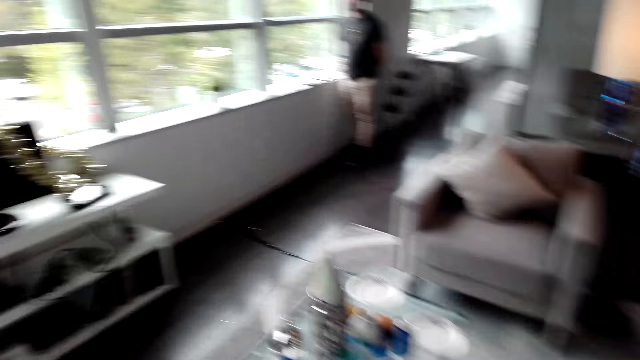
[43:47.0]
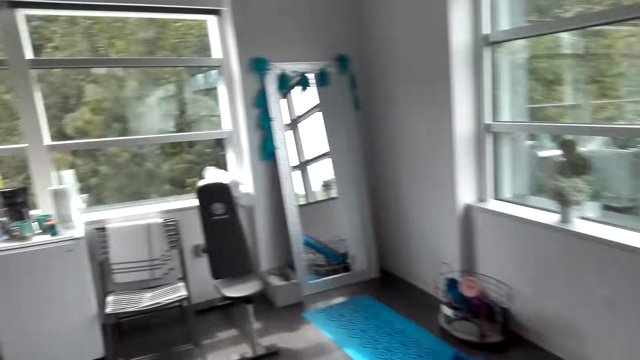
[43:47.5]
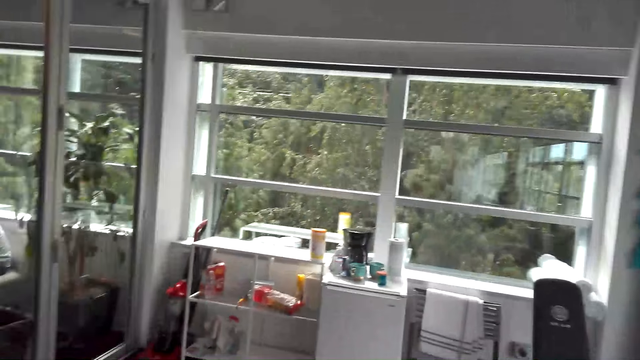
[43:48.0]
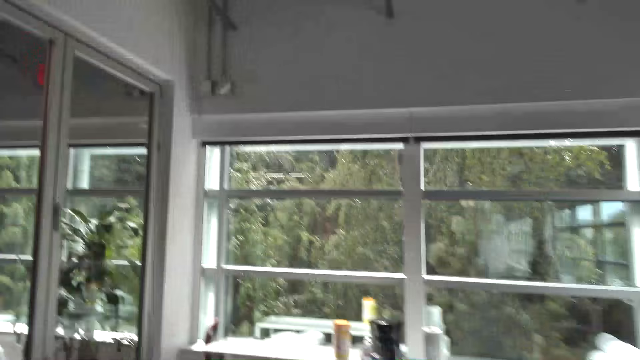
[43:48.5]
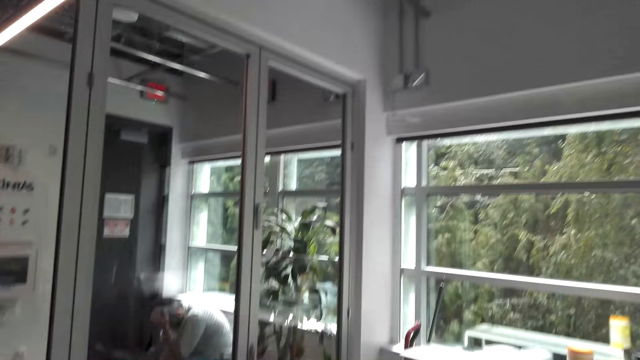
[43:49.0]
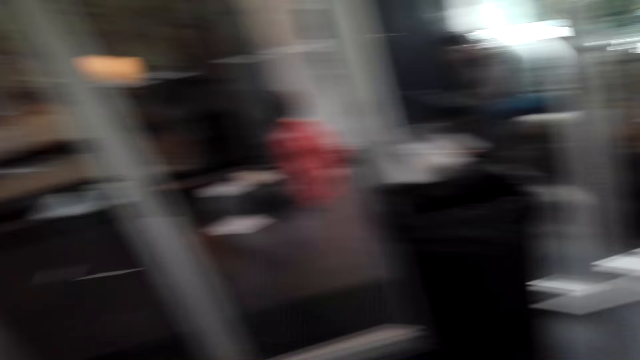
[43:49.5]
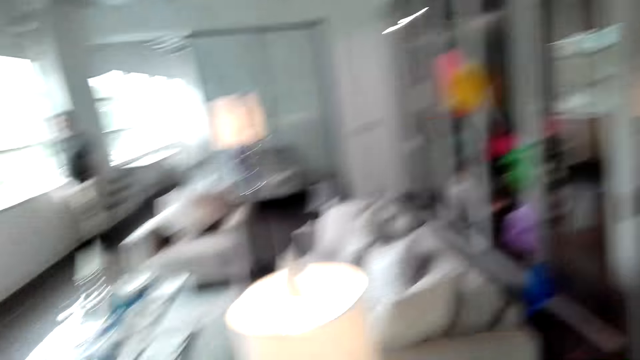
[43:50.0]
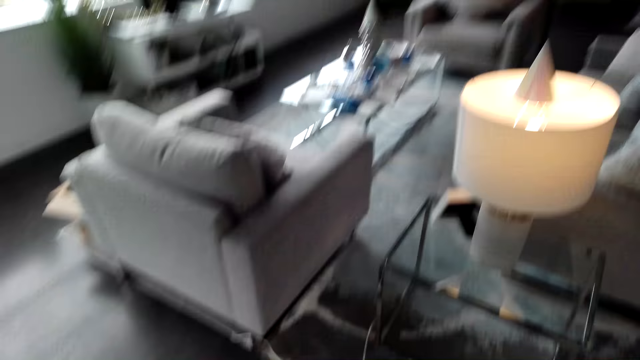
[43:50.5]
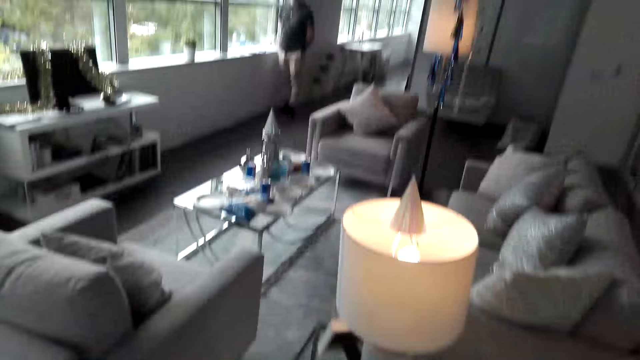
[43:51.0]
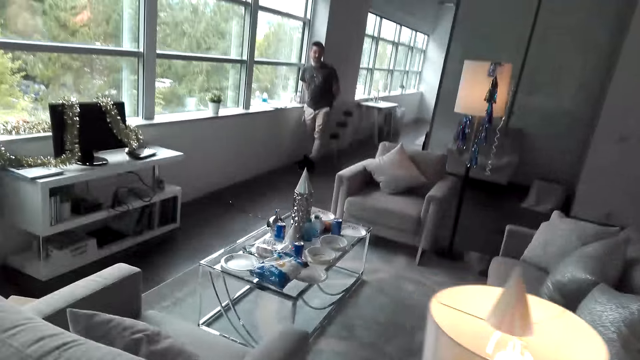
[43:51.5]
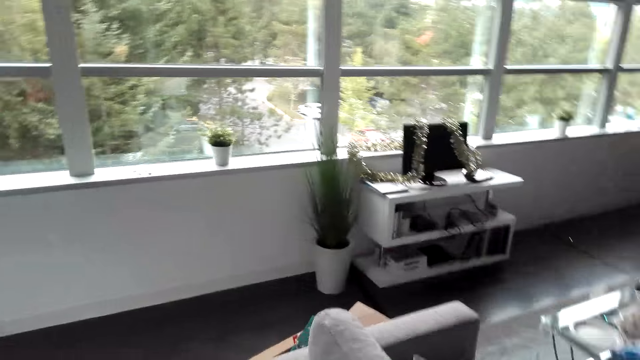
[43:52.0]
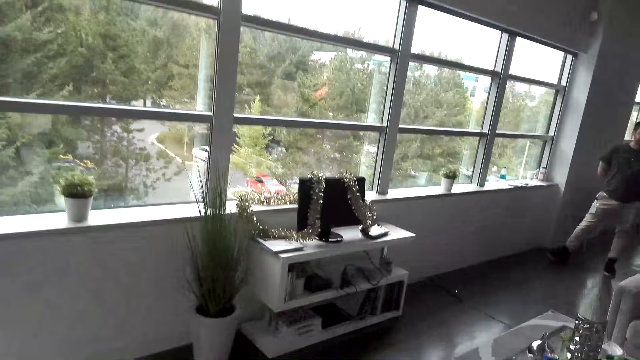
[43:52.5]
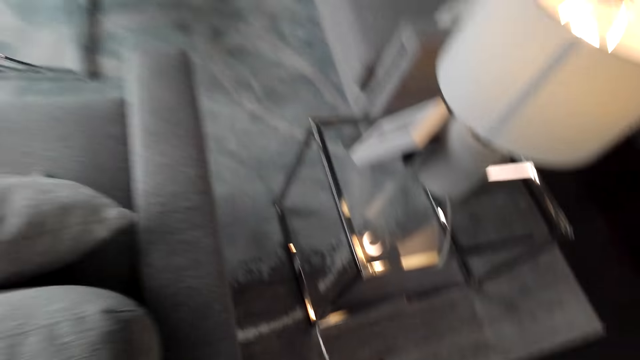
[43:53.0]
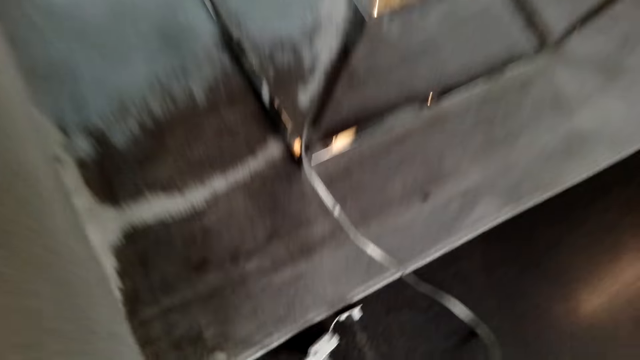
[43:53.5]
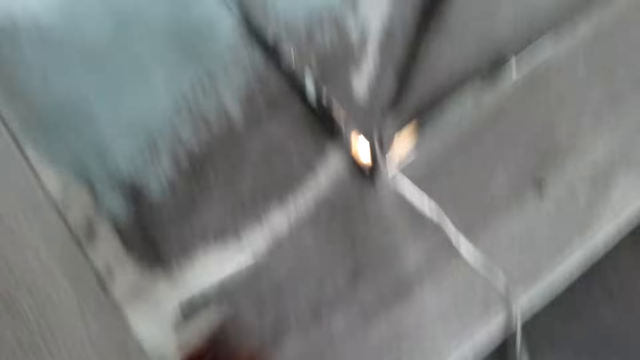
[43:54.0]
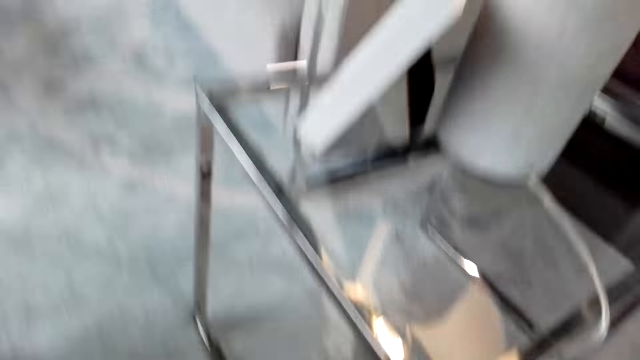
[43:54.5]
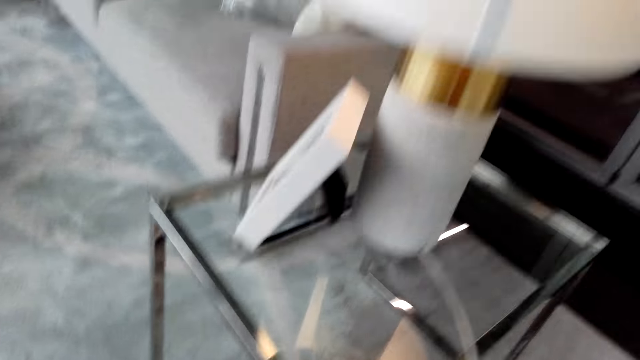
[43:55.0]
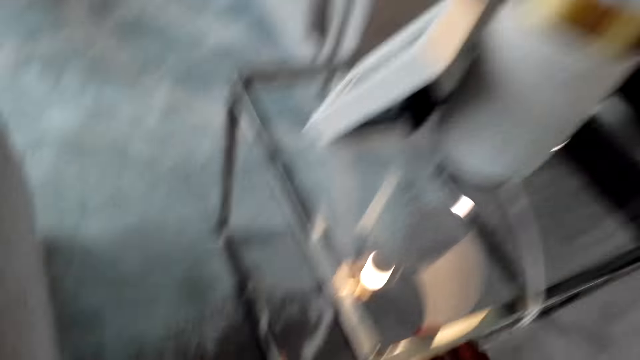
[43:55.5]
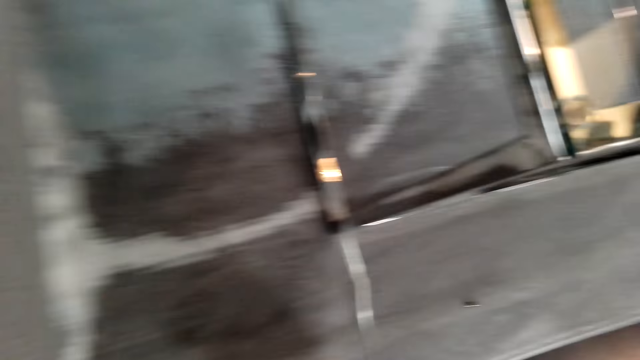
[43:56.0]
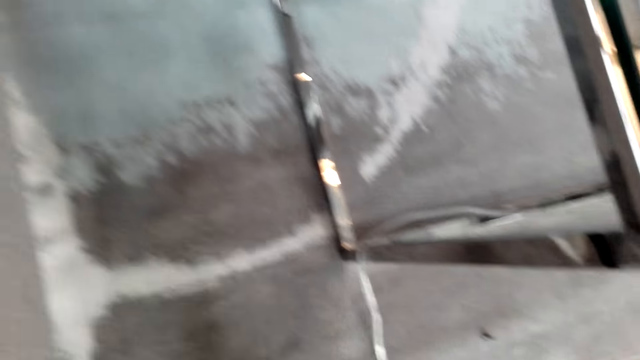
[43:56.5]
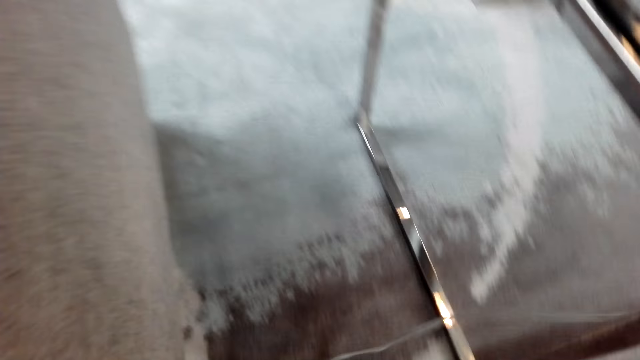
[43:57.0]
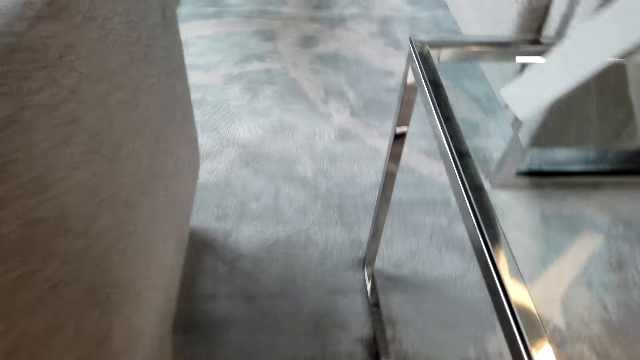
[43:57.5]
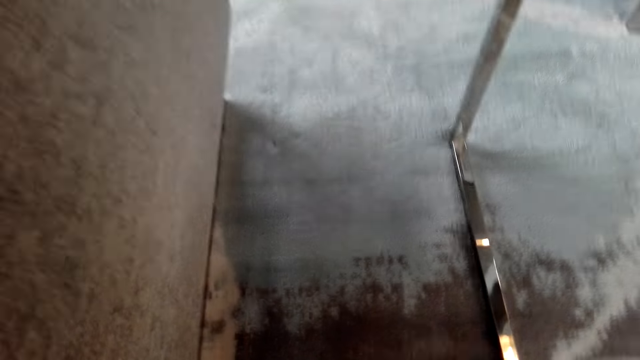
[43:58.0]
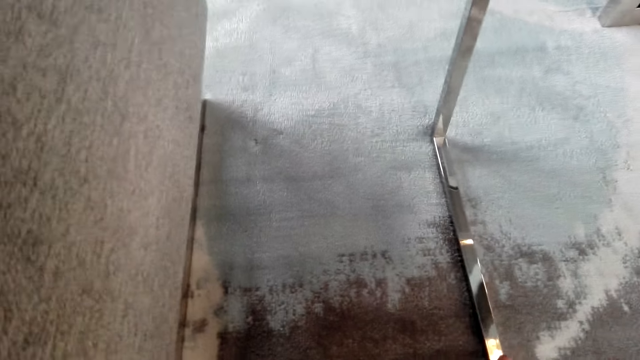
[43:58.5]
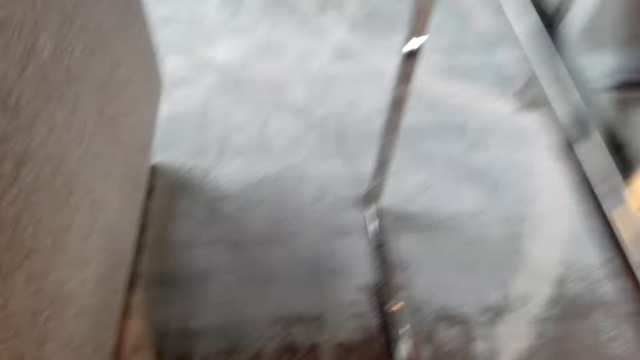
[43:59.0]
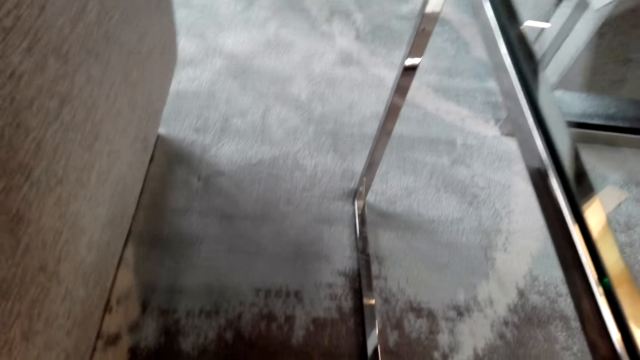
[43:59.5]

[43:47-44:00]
The camera wearer picks up a toothbrush. They connect the light lamp cable to the socket. They move around the room. They move their hands.

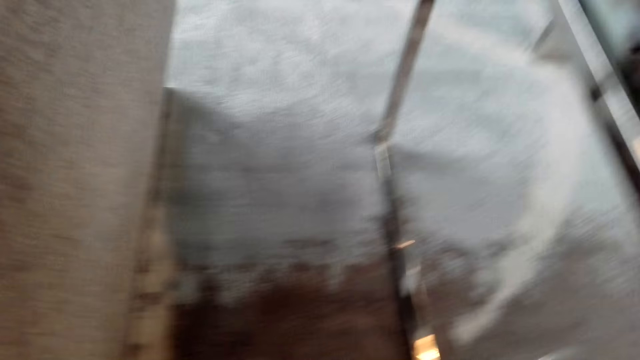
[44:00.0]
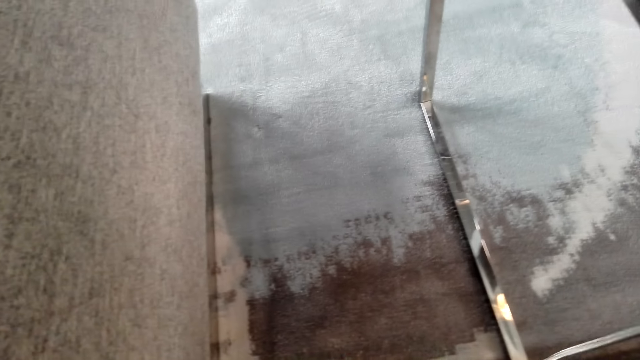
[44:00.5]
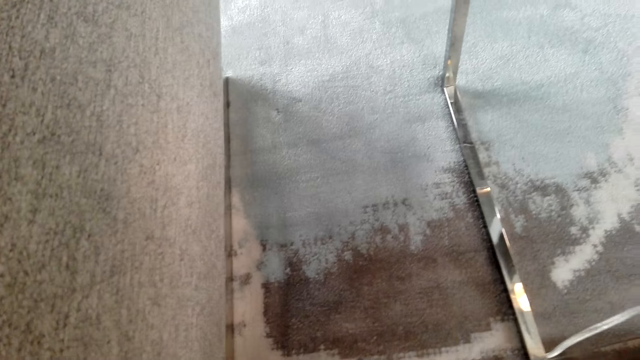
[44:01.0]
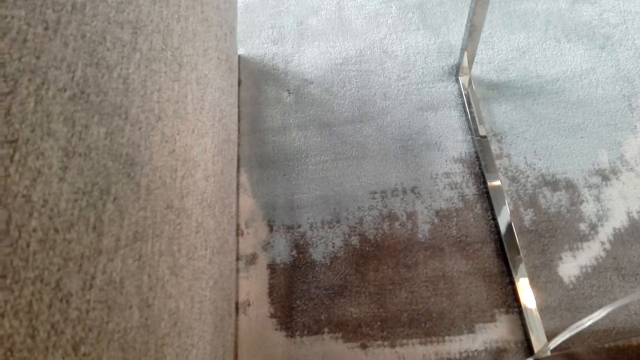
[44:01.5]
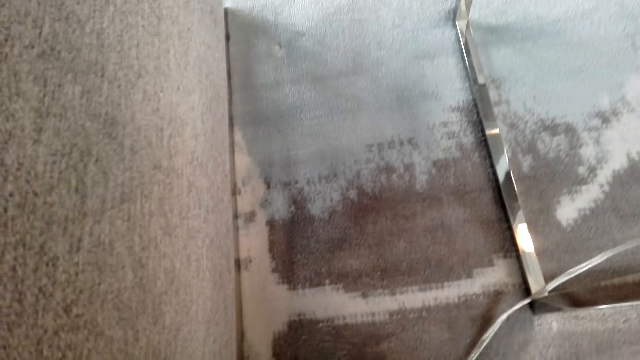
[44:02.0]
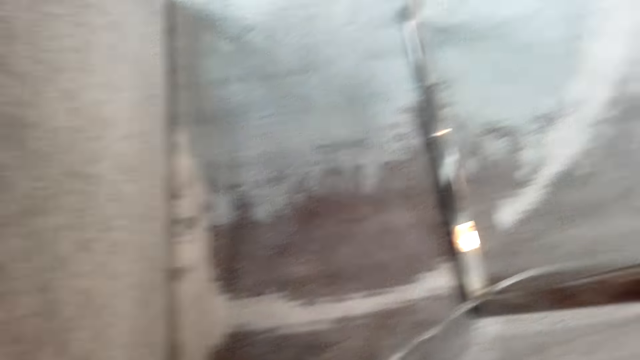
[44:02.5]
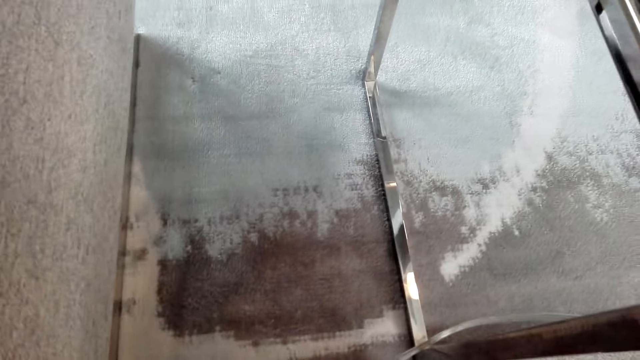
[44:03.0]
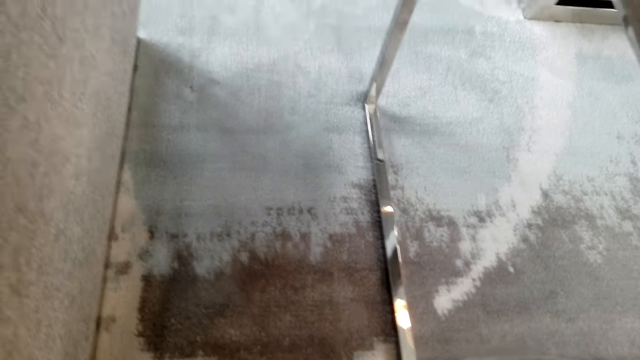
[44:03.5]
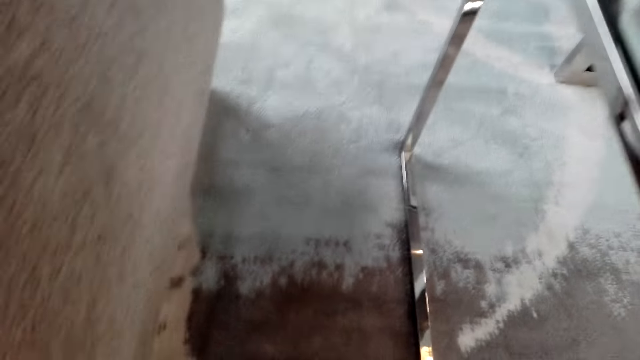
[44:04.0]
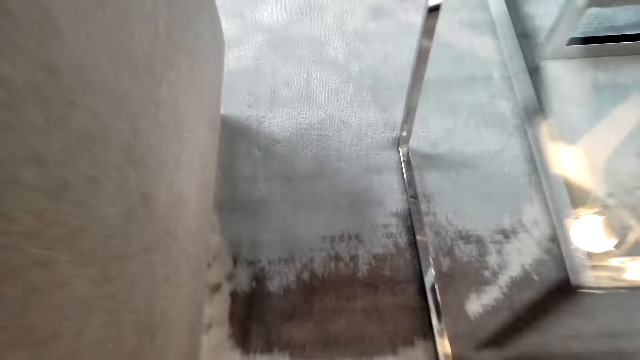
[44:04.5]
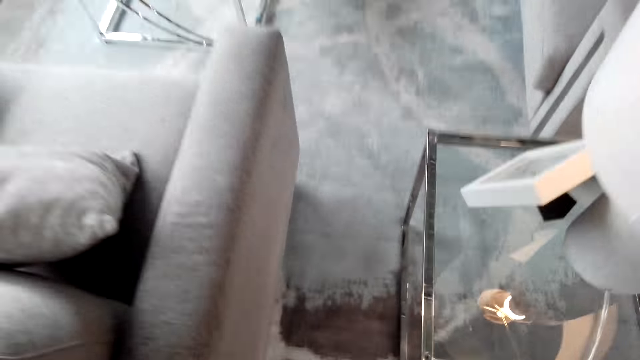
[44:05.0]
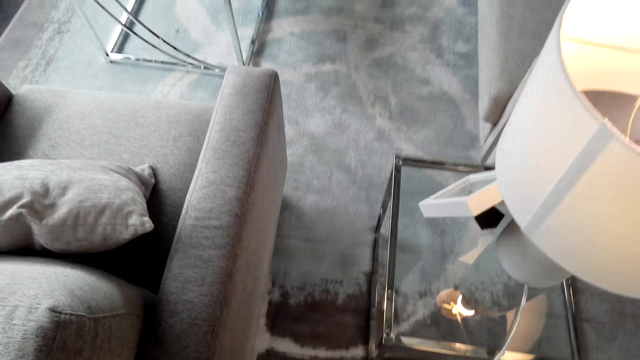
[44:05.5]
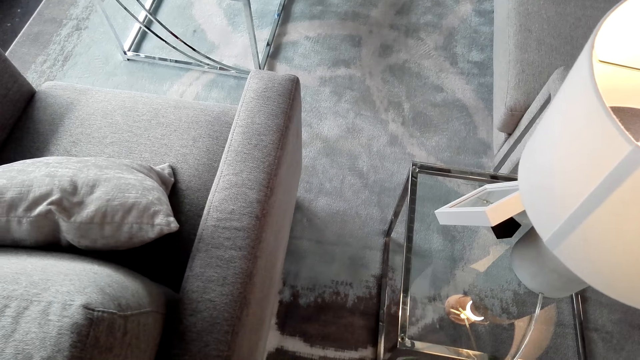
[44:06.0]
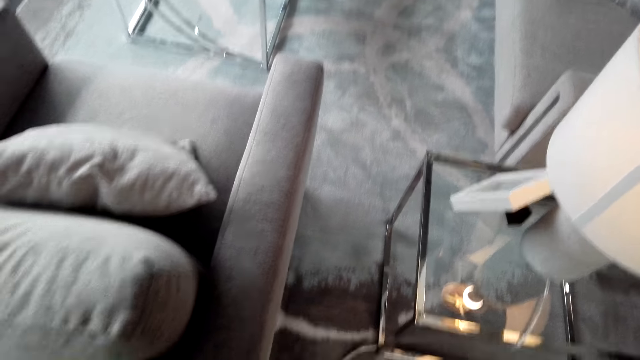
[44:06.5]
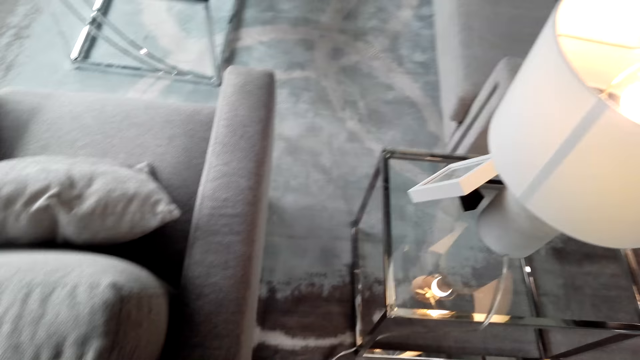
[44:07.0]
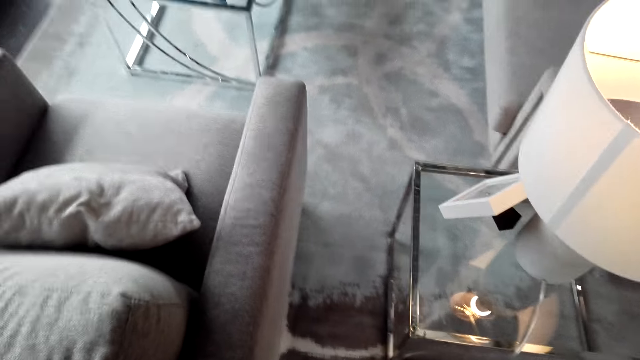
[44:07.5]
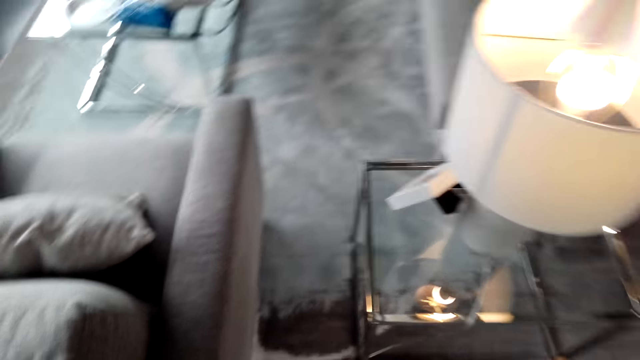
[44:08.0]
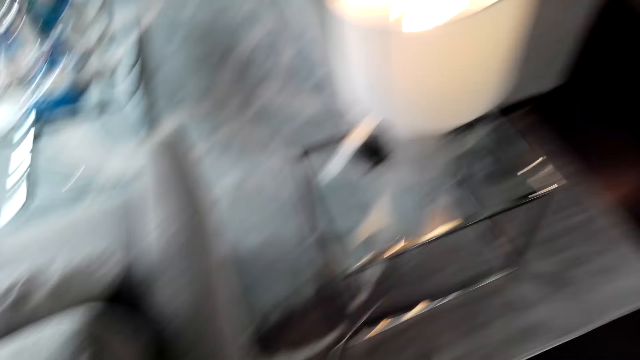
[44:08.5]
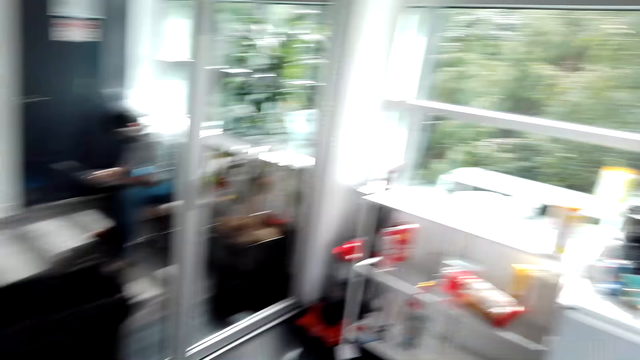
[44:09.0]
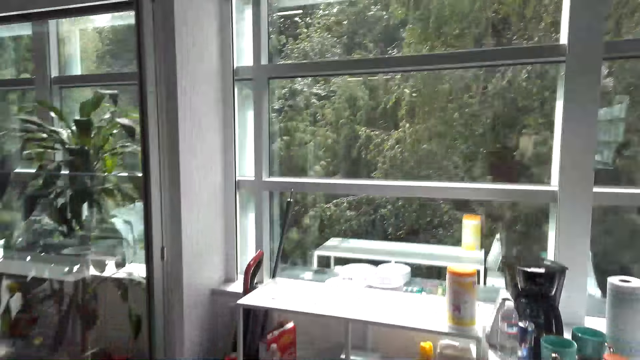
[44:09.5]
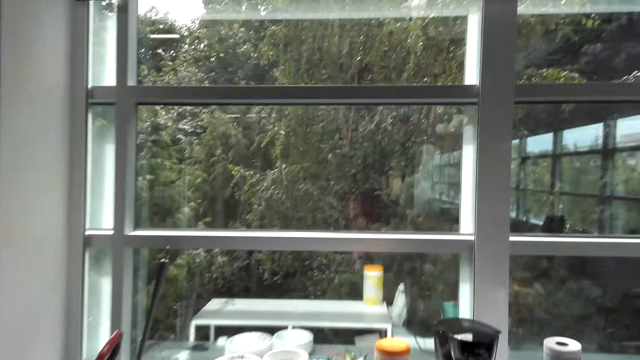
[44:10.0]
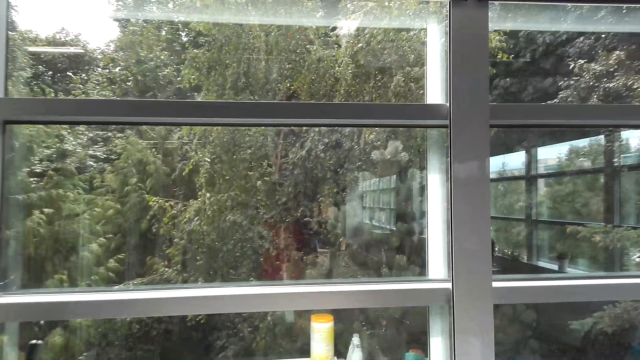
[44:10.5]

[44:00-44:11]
The camera wearer looks around the house. They walk in the room.
